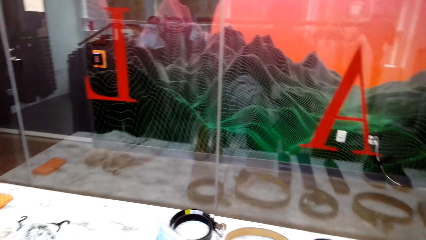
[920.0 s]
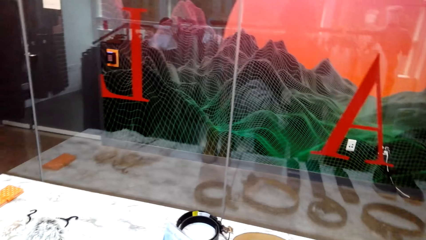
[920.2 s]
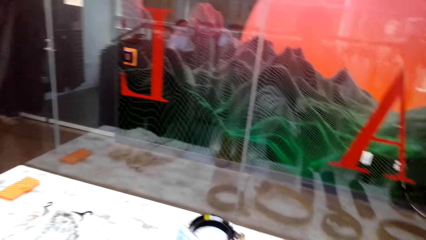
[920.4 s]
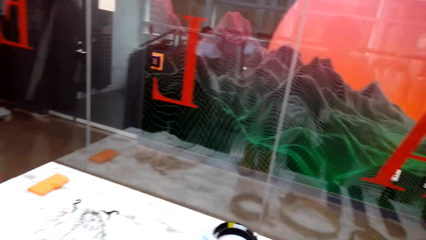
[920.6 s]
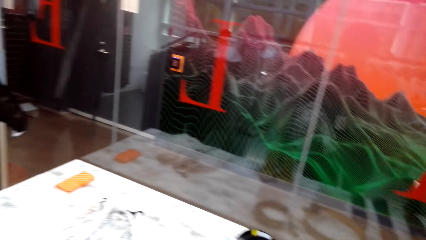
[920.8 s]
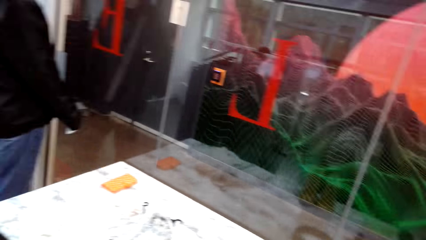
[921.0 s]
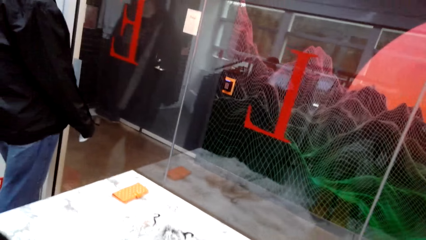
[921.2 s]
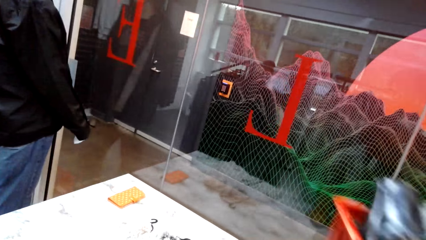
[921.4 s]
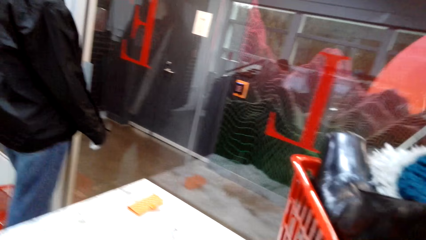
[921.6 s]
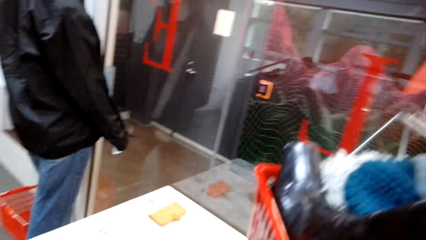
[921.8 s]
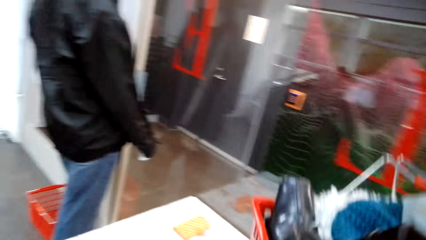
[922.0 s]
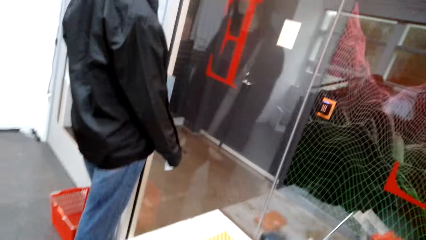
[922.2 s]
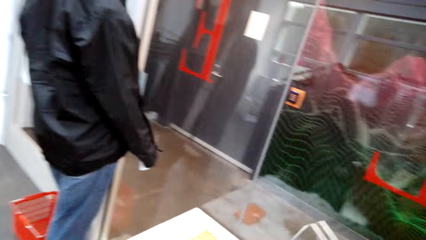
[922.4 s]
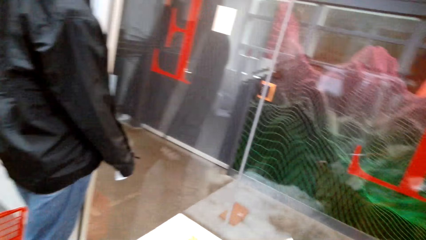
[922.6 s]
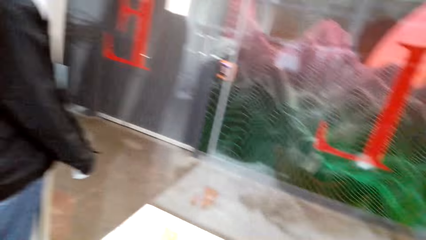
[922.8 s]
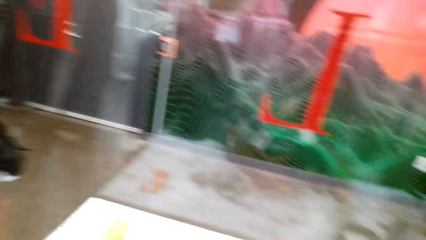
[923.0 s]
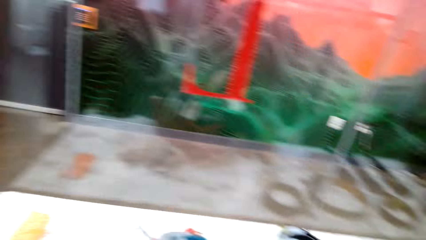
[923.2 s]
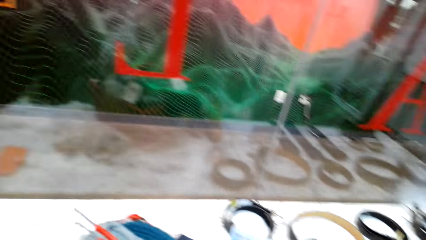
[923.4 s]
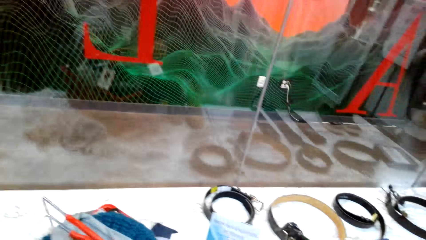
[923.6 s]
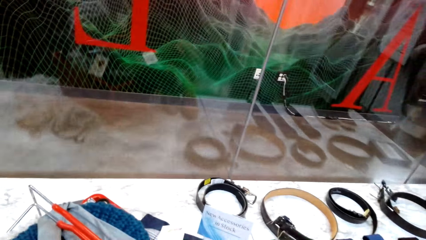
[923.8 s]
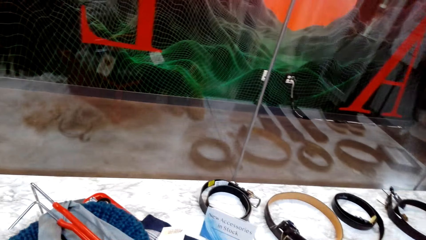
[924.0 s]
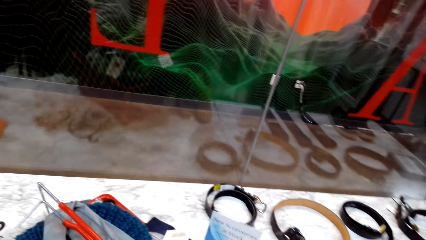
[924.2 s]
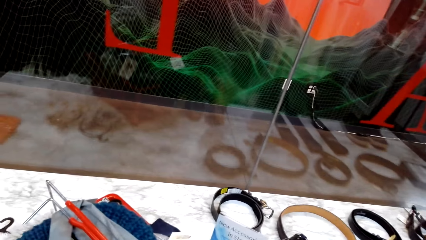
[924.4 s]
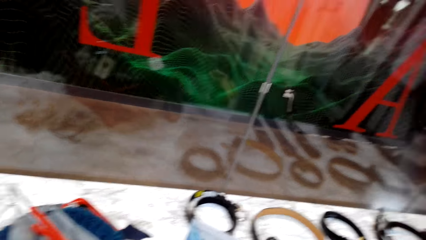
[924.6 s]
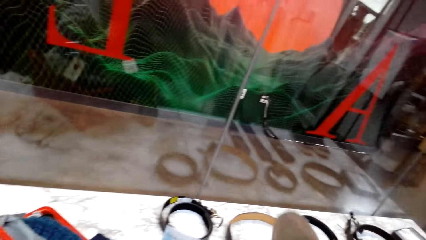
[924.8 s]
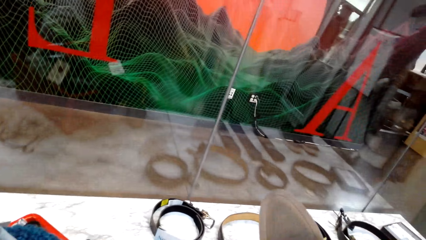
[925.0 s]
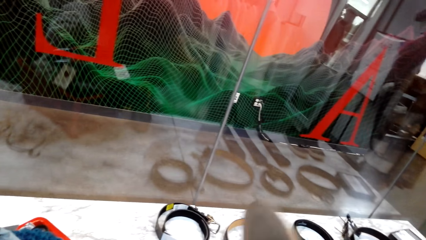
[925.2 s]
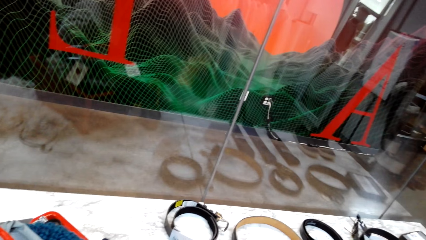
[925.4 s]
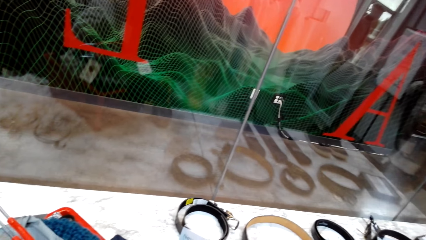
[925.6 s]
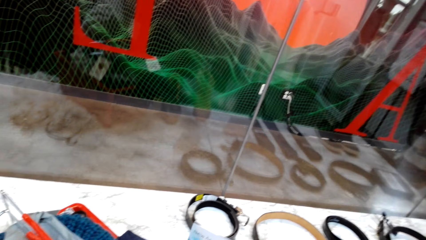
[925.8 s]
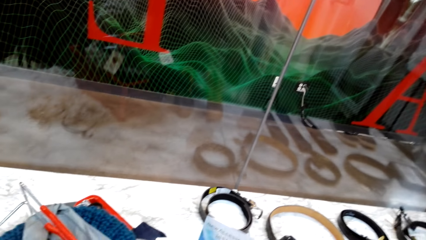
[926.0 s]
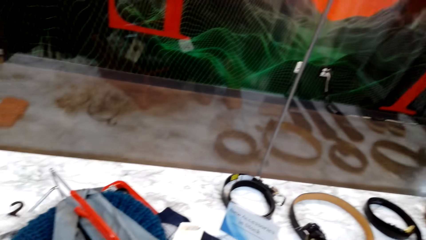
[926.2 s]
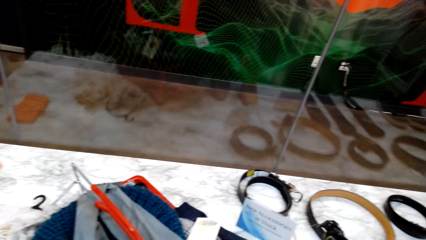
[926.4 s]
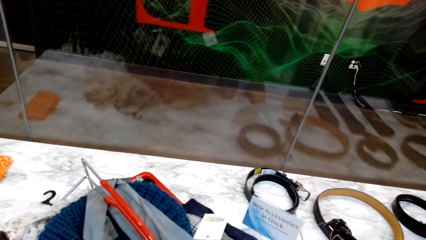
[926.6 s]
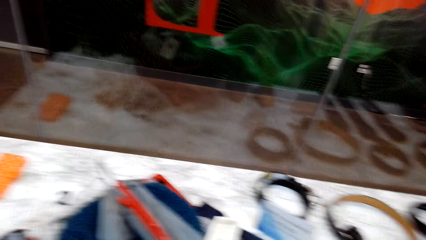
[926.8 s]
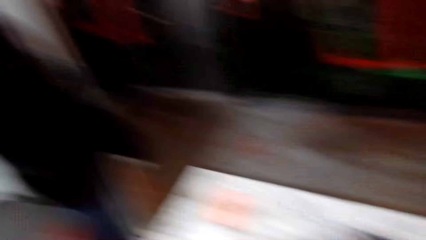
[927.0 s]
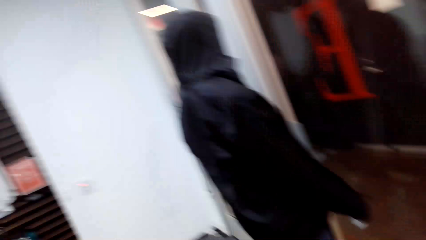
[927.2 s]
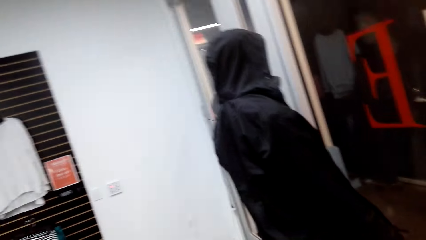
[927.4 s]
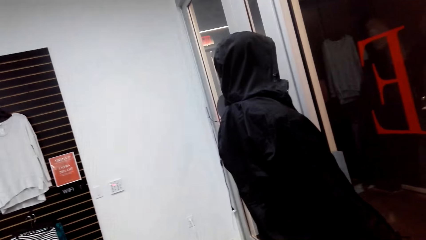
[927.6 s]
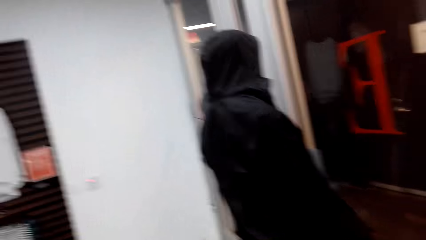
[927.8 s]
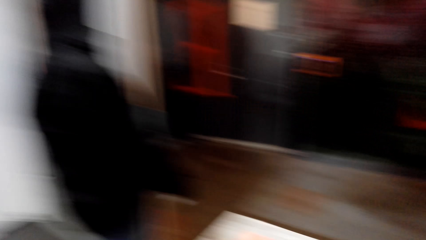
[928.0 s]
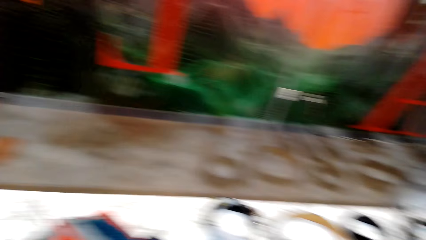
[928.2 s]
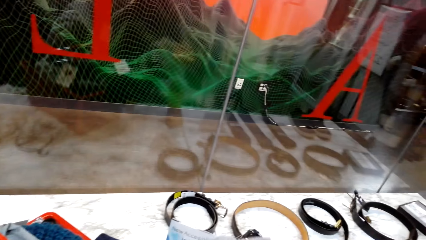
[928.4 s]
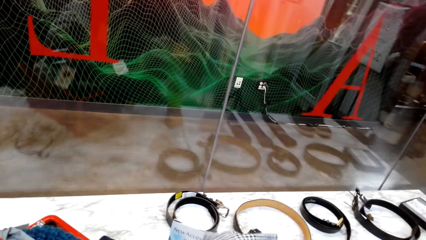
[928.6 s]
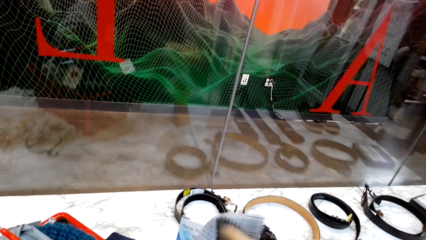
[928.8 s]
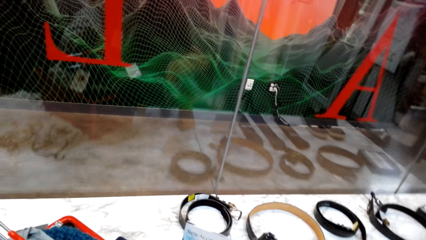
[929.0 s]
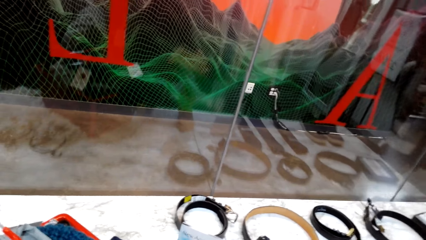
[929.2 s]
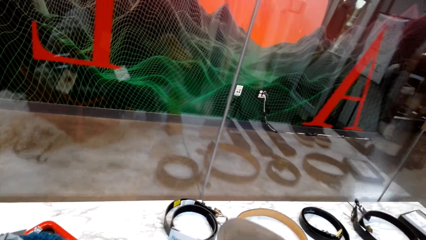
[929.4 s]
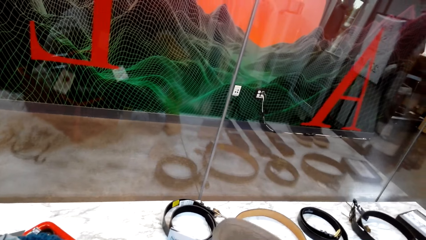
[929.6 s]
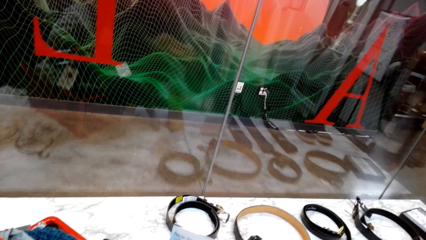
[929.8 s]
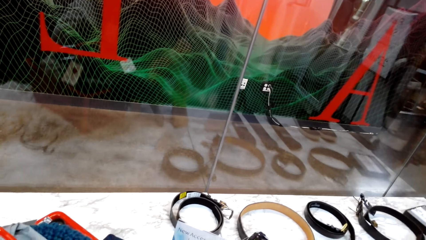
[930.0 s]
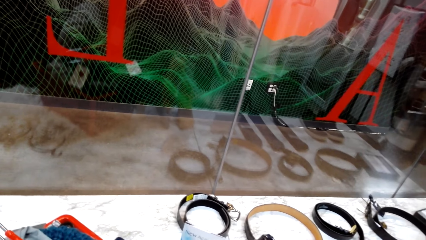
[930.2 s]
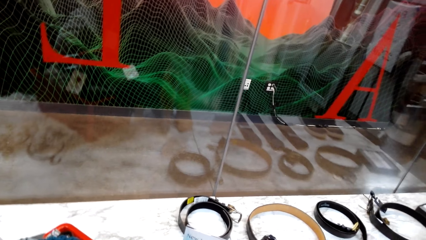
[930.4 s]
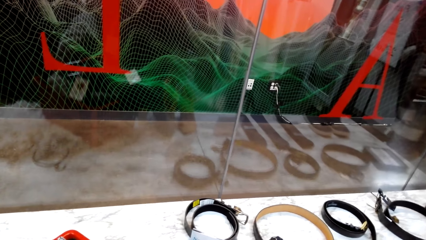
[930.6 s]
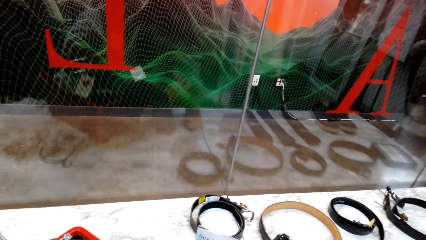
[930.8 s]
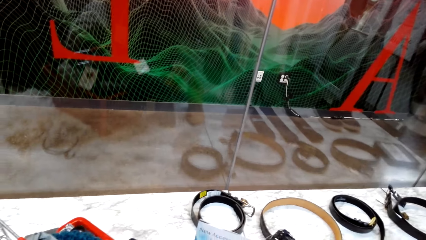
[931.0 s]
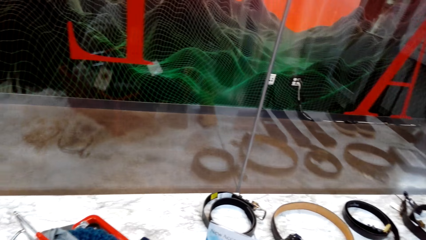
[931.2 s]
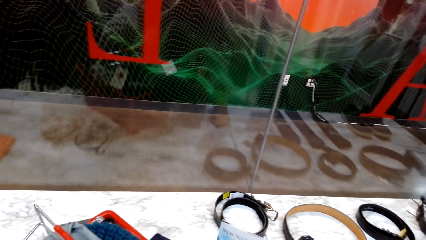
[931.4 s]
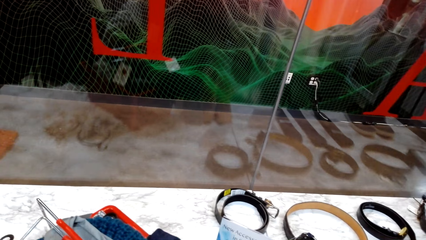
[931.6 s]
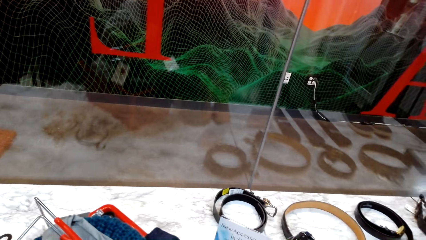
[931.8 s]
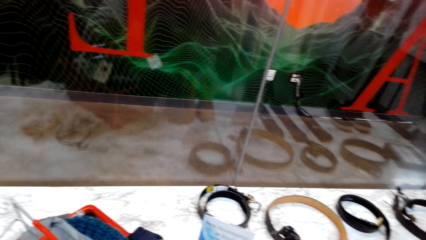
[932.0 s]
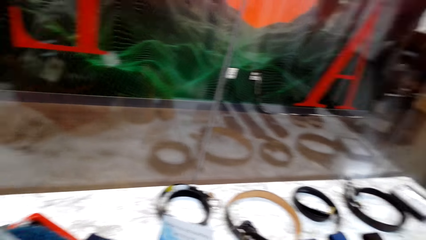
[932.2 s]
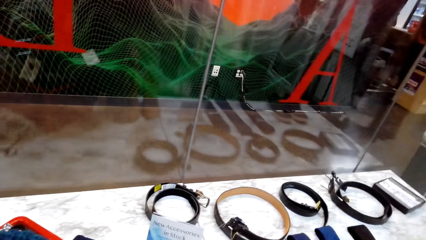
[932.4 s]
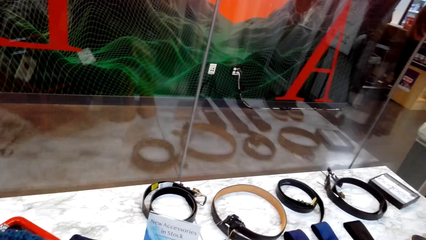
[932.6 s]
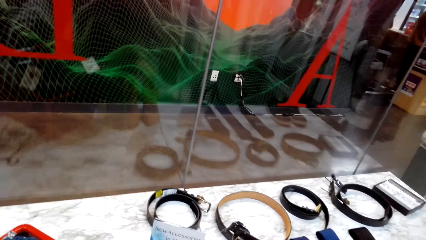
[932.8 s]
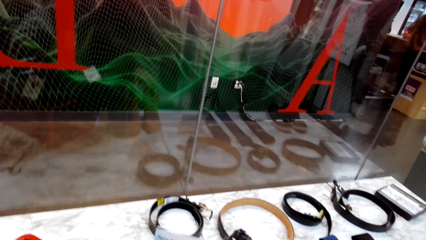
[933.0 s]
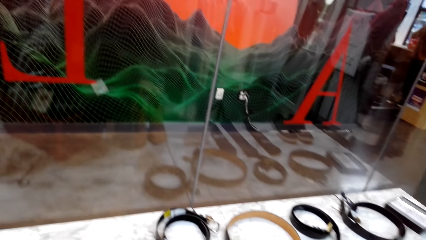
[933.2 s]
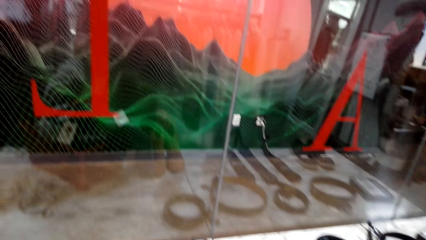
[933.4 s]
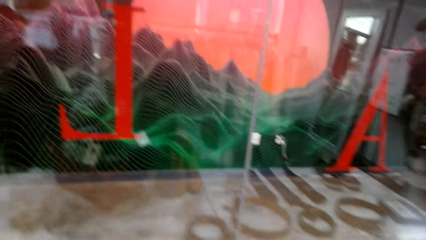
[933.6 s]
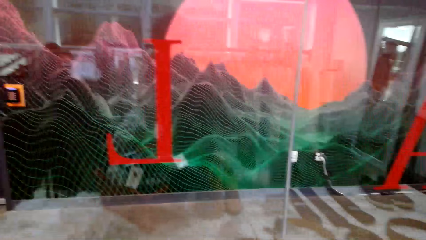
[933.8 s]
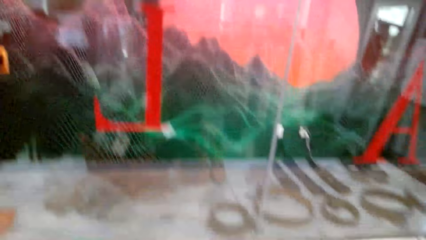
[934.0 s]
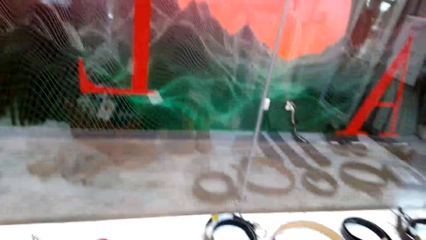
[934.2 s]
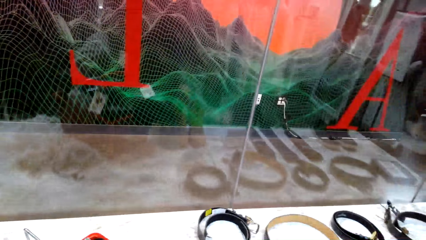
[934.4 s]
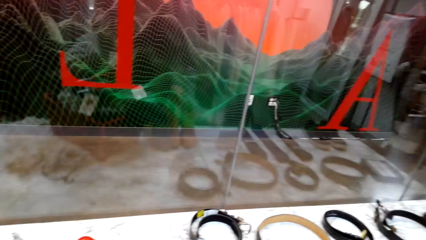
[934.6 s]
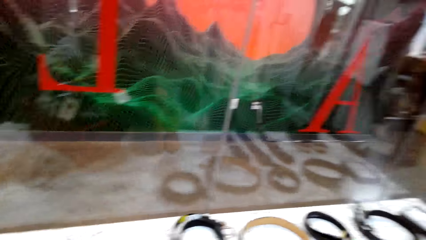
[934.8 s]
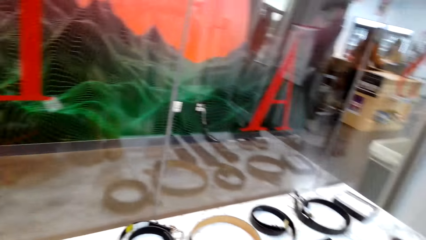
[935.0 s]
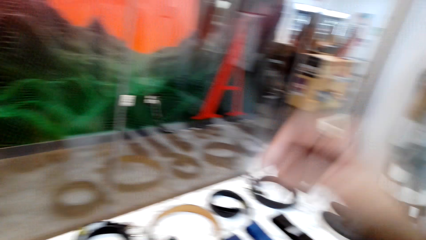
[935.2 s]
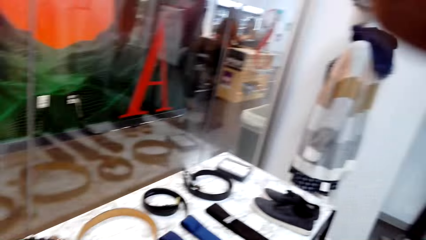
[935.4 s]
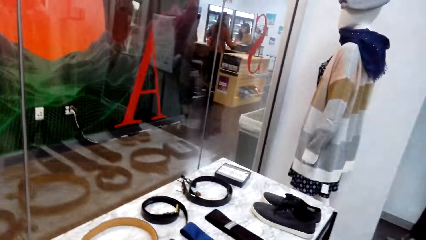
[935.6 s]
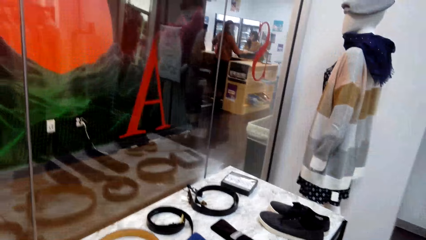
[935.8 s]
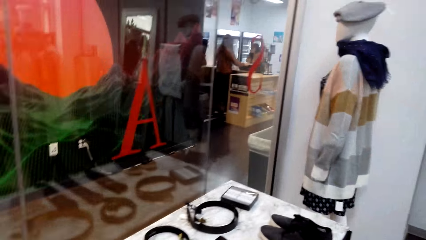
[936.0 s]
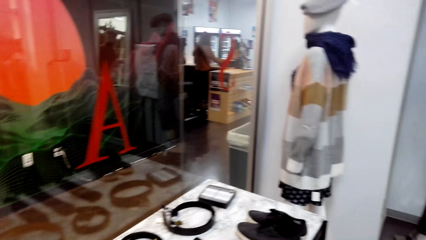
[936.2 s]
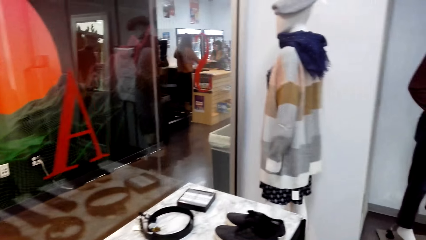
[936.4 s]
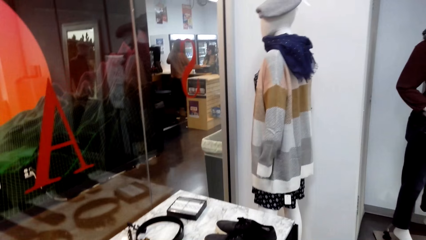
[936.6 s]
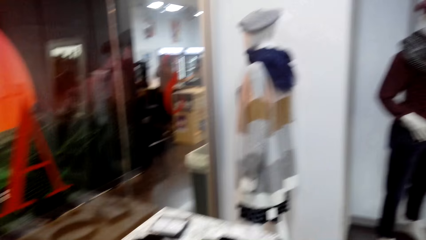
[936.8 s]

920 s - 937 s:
The camera wearer places the shopping basket on the table. They examine the shoe. They look around the clothing store.
